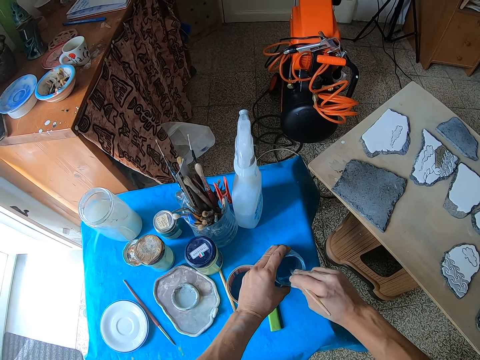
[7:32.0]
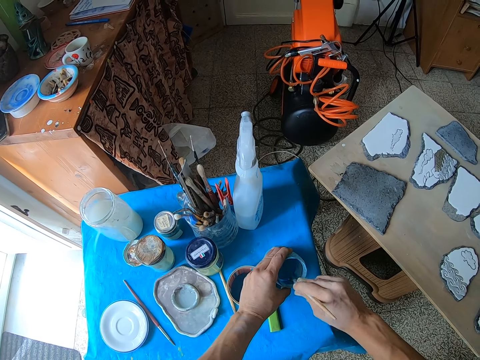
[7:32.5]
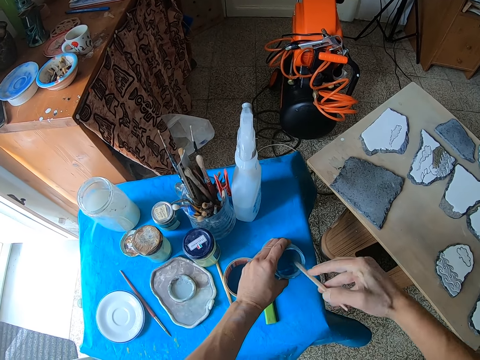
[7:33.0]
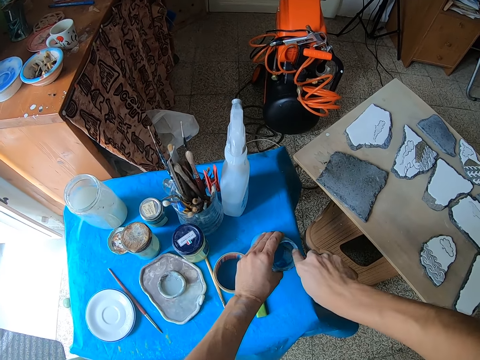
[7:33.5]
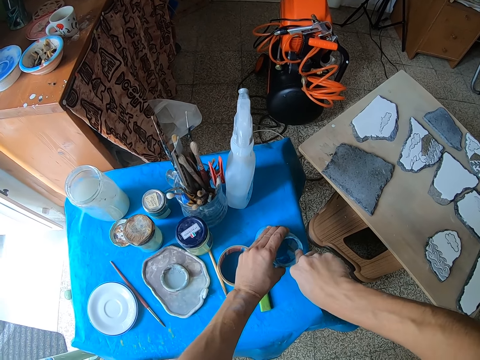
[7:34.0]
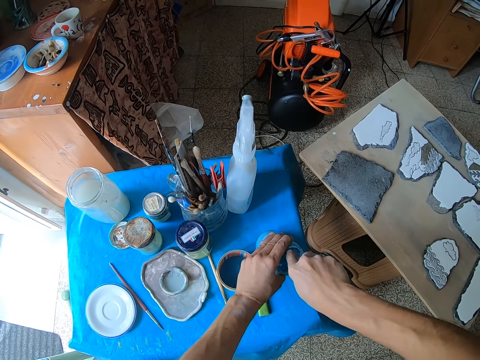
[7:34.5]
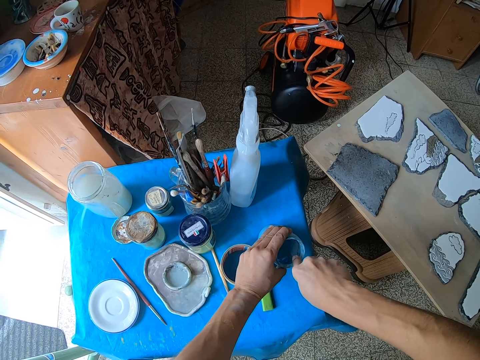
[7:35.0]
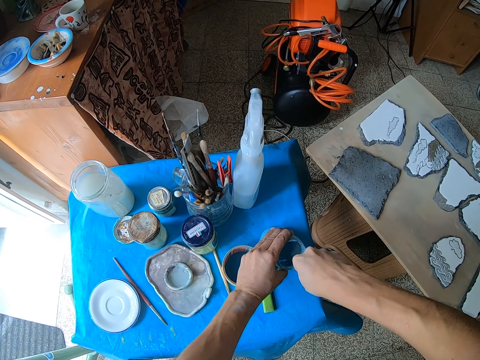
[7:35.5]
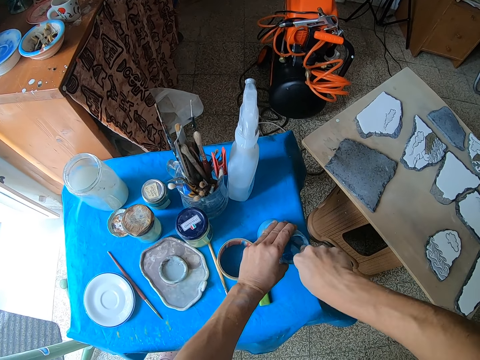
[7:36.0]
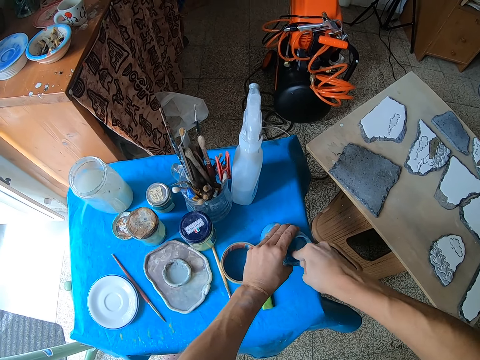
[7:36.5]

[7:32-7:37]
The camera wearer stirs paint in the paint bottle with the brush in his right hand.

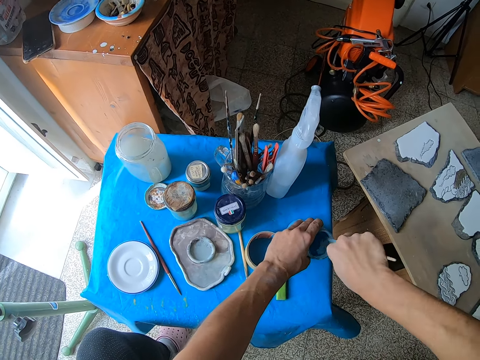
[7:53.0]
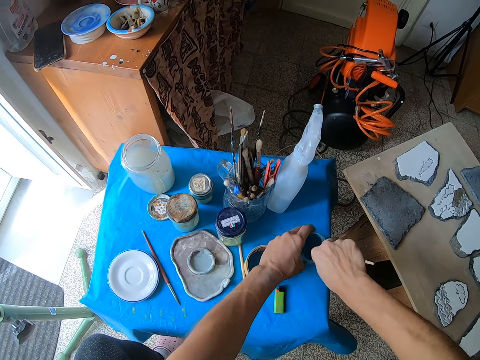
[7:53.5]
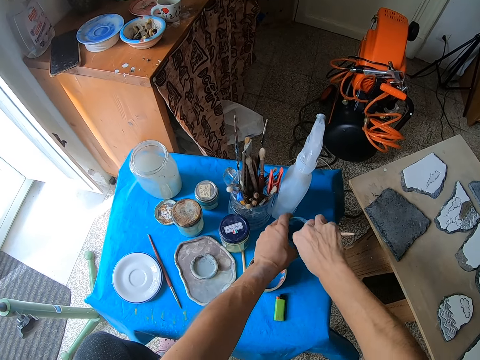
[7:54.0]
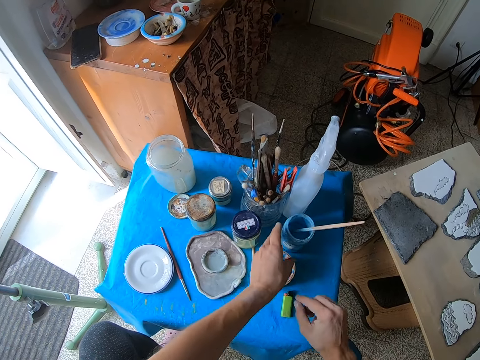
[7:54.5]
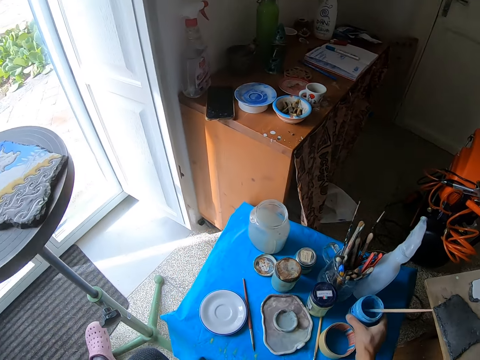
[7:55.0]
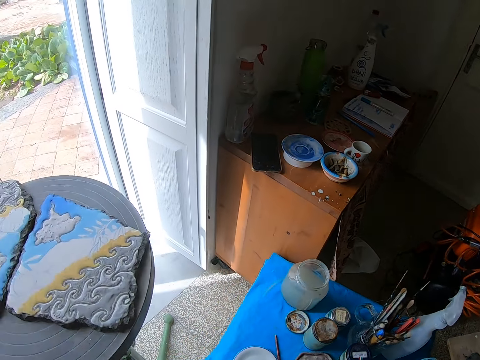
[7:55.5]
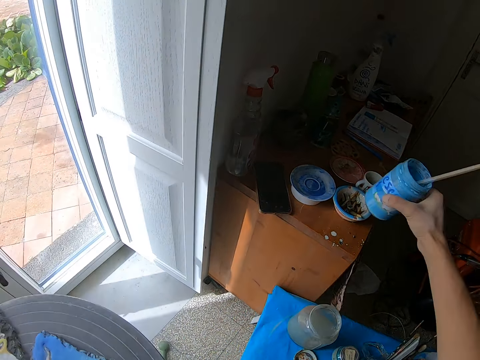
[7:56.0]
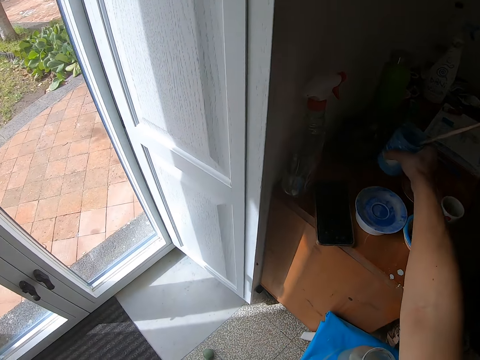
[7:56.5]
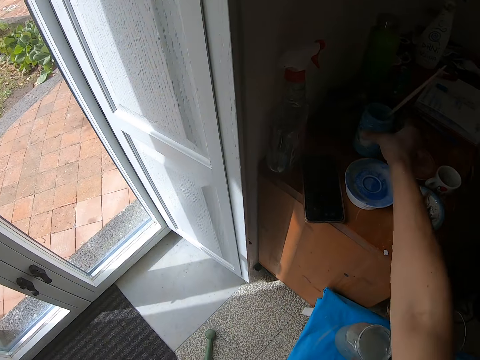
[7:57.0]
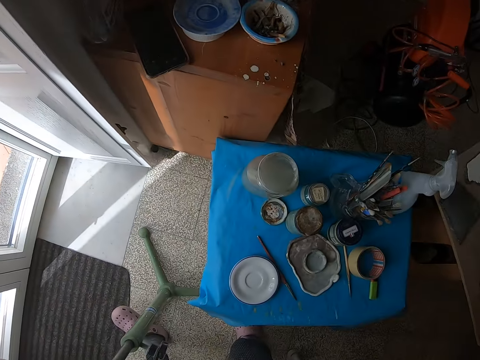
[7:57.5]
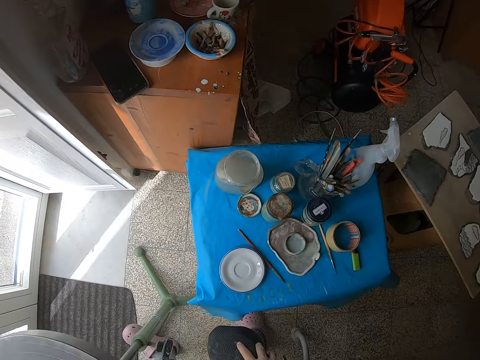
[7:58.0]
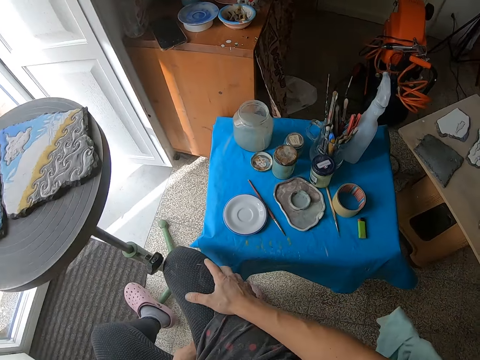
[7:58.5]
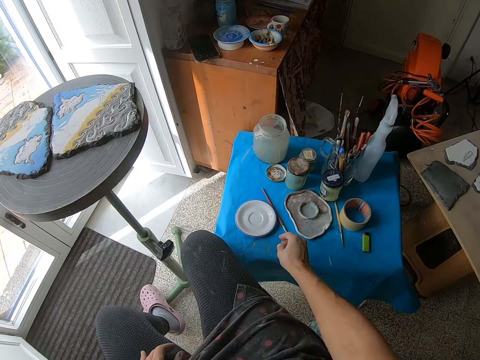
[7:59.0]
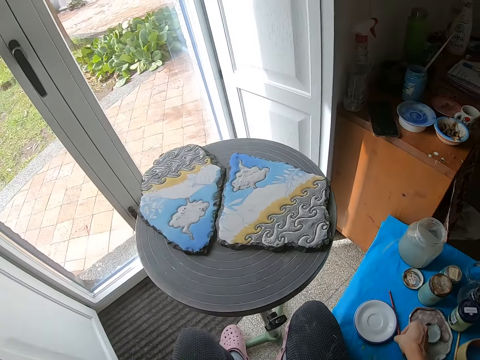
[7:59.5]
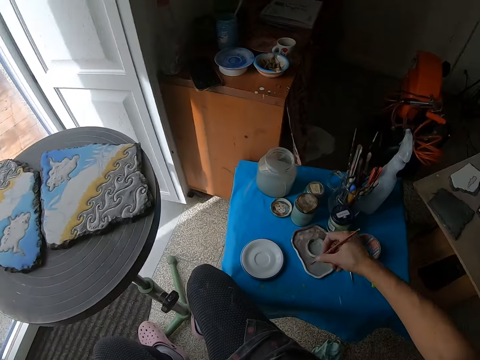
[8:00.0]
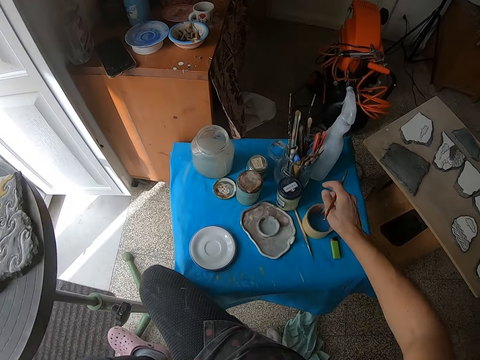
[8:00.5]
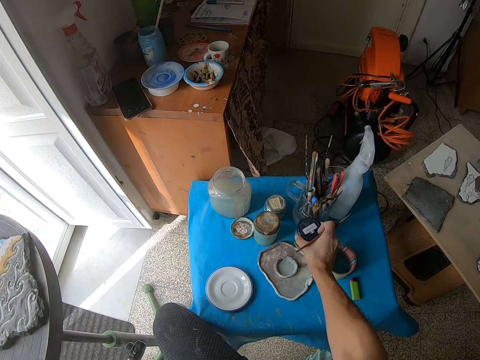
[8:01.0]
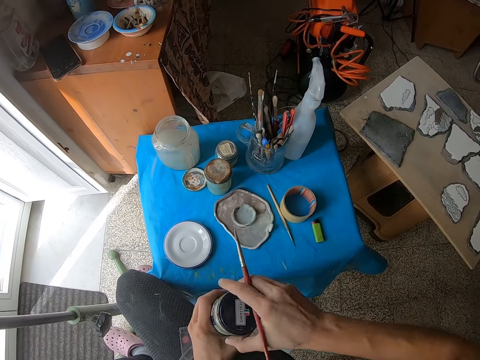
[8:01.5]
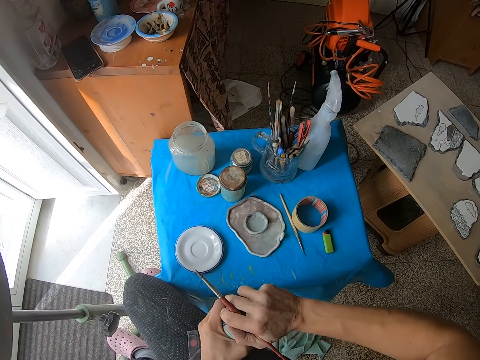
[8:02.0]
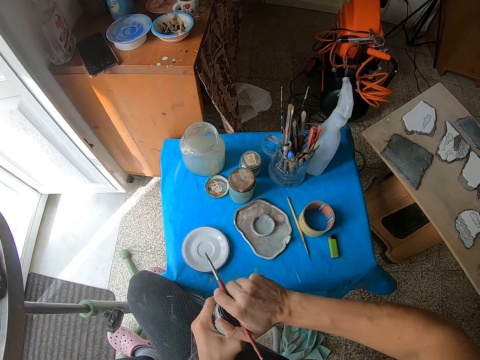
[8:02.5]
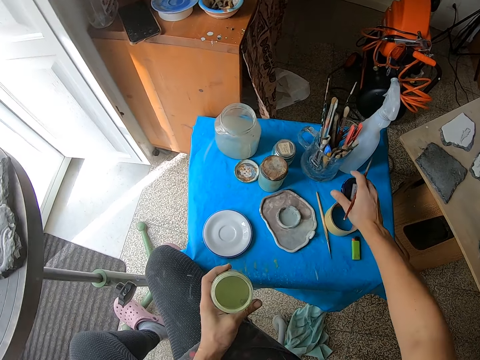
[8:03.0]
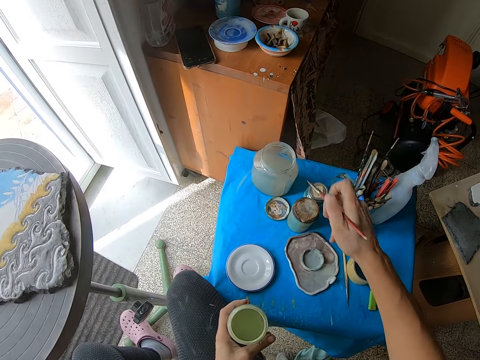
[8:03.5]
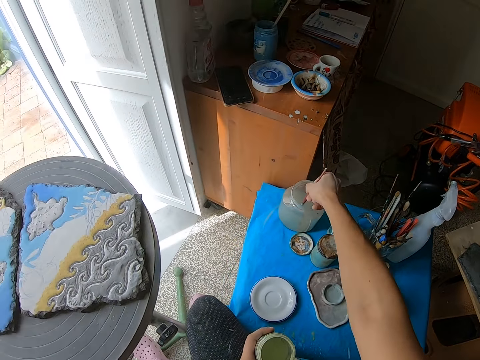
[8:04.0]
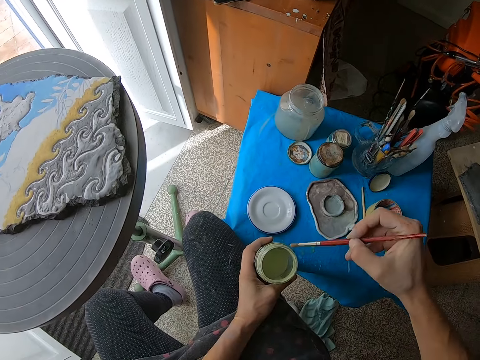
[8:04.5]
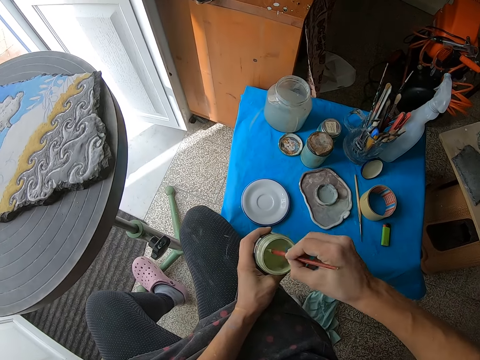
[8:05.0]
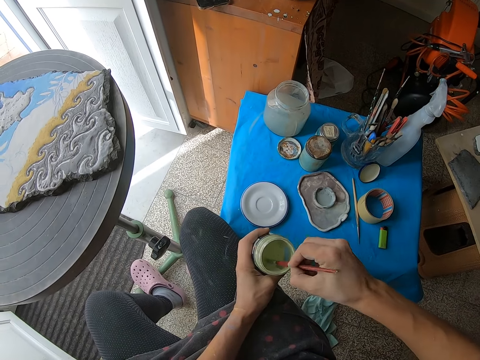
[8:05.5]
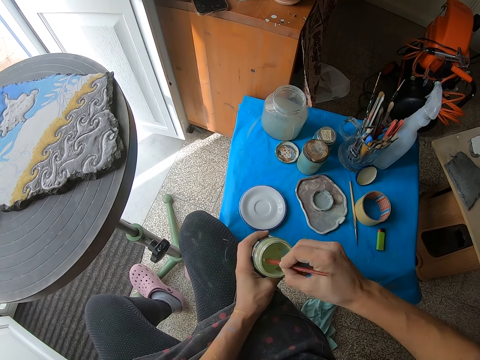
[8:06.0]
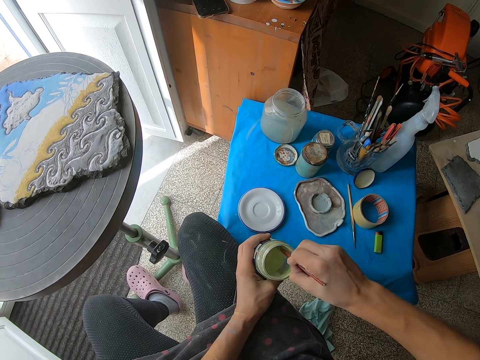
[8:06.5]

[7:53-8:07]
The camera wearer removes the hand from the tin or paint bottle. He takes the paint bottle from the table with his right hand. He drops the paint bottle on the cabinet with his right hand. He takes a paint brush from the table with his right hand. He takes the paint bottle from the table with his right hand. He opens the paint bottle with both hands. He drops the paint bottle cover on the table with his right hand. He drops the tin on the table. He puts the brush inside the water jar with his right hand. He removes the paint brush from the water jar with his right hand. He puts the paint brush inside the paint bottle with his right hand. He mixes the paint in the tin with the brush.

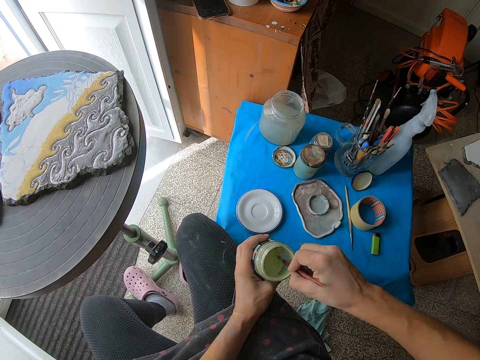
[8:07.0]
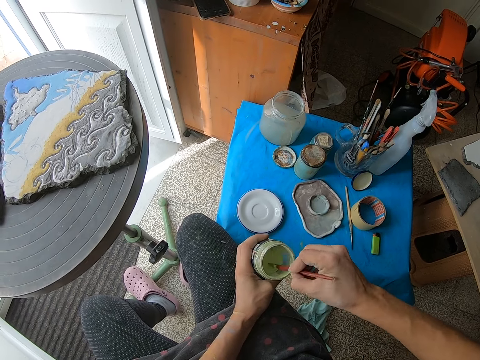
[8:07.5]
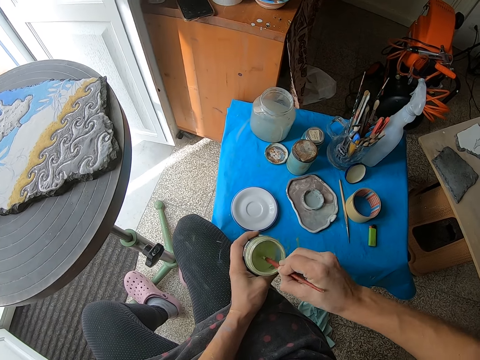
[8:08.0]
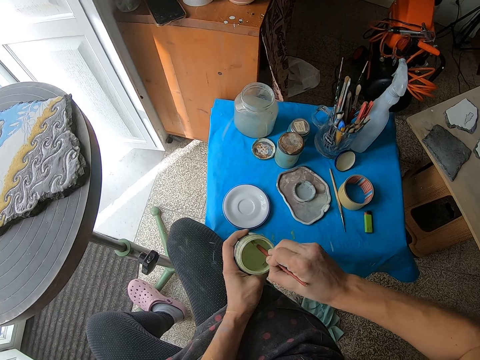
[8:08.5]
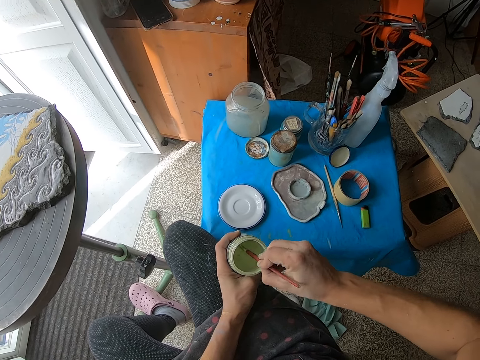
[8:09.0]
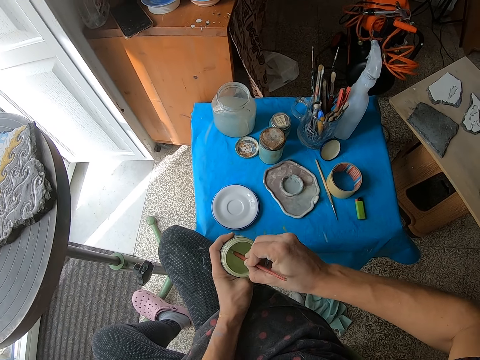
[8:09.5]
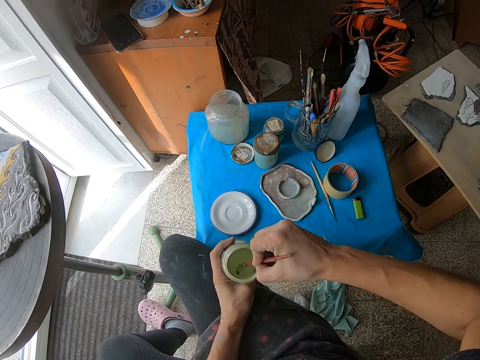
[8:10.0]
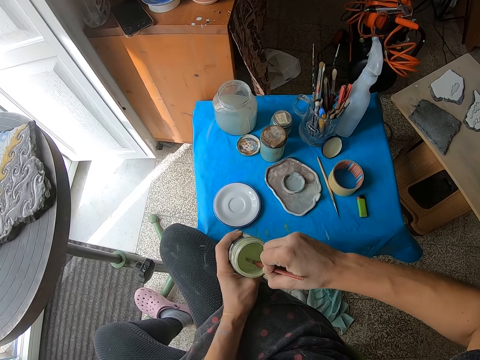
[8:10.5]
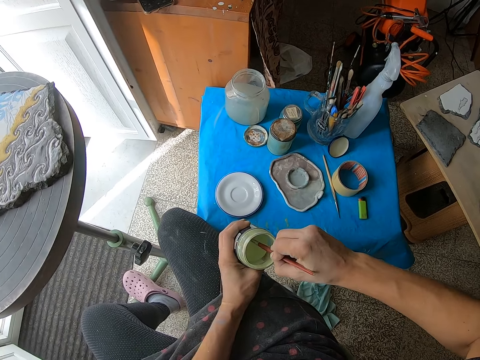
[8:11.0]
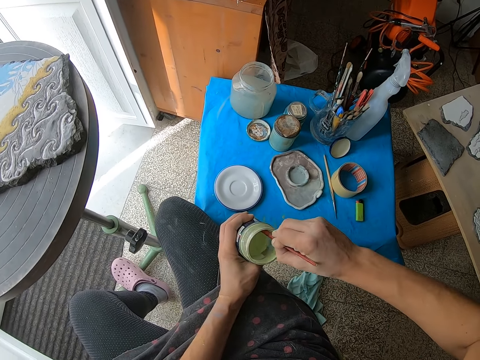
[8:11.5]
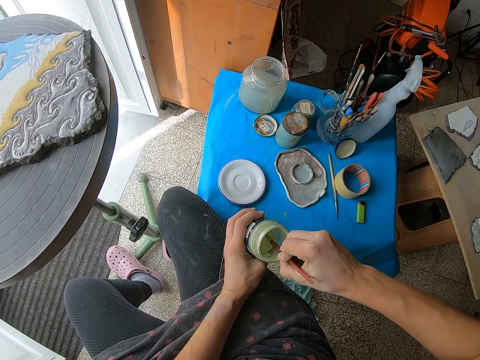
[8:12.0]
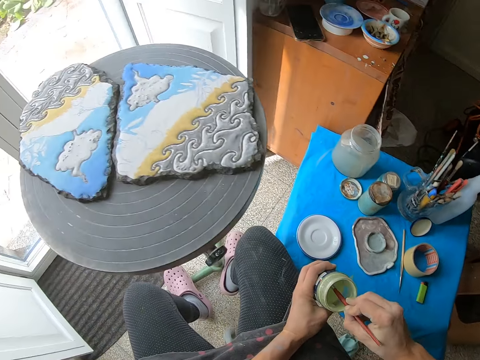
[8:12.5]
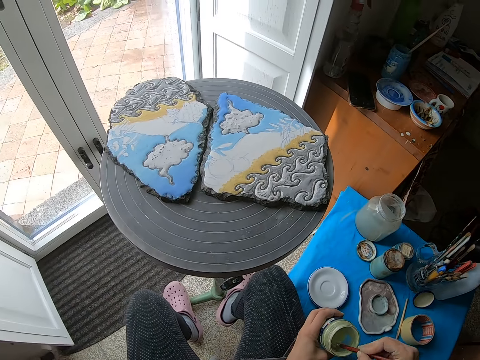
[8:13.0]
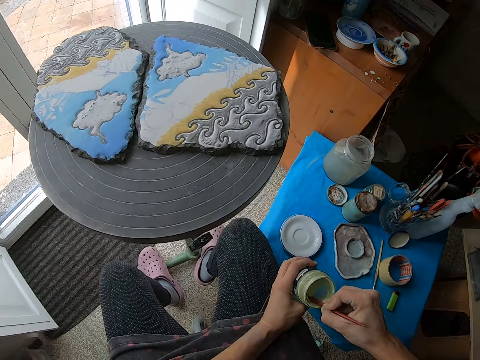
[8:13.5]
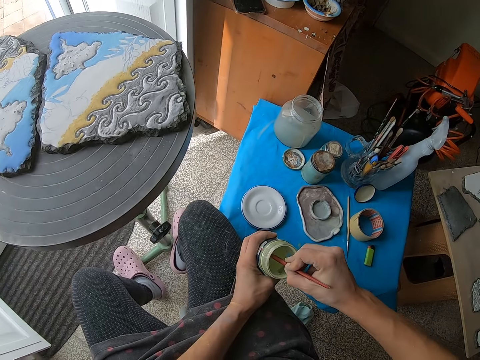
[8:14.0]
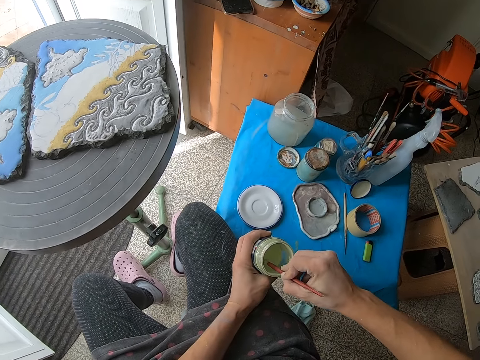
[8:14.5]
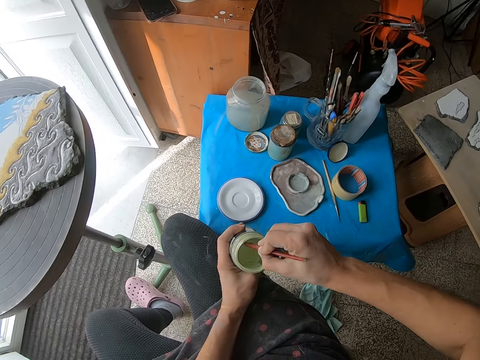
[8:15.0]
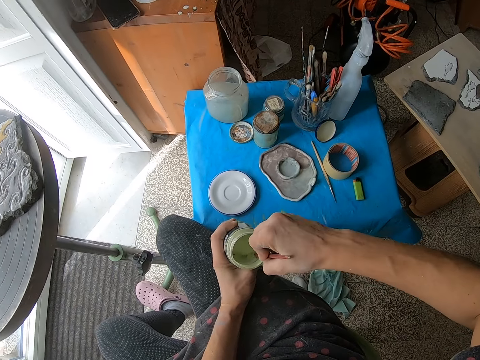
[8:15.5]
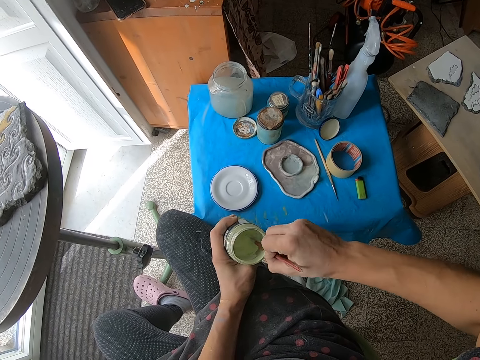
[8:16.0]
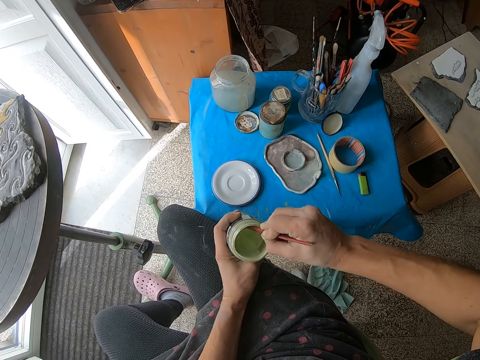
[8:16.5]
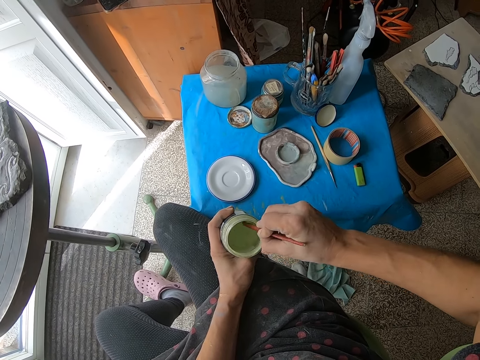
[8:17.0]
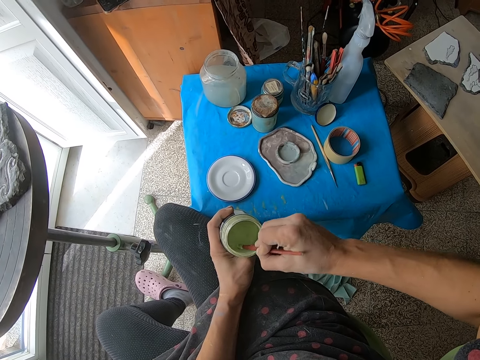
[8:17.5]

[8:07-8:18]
The camera wearer stirs paint in the paint bottle with the brush in his right hand.
